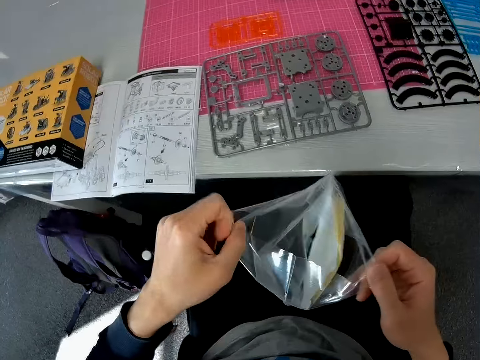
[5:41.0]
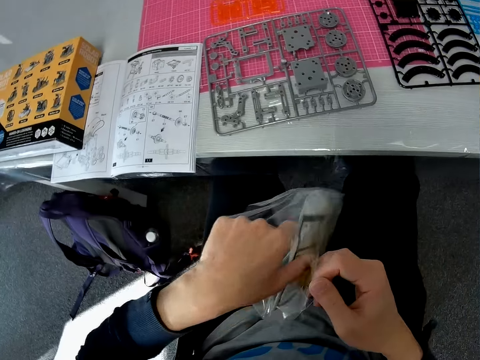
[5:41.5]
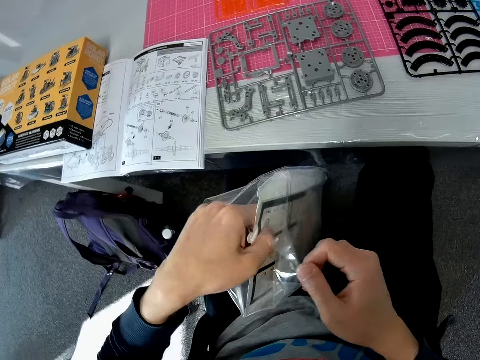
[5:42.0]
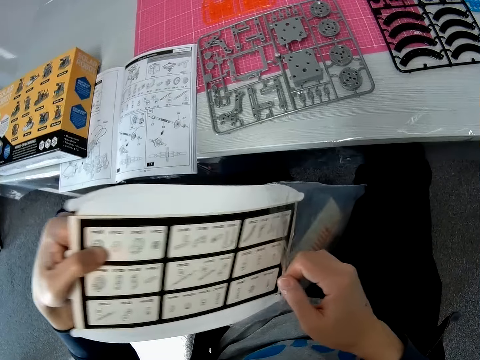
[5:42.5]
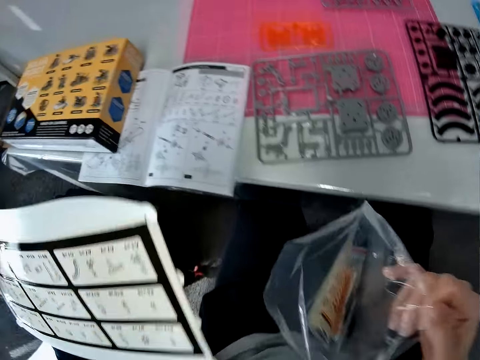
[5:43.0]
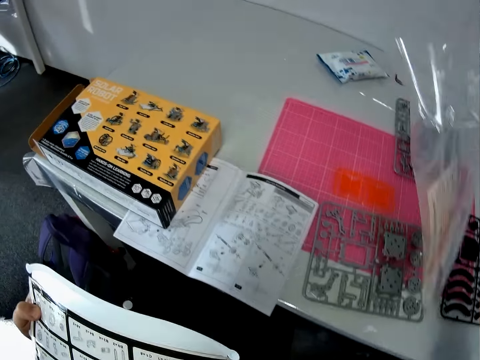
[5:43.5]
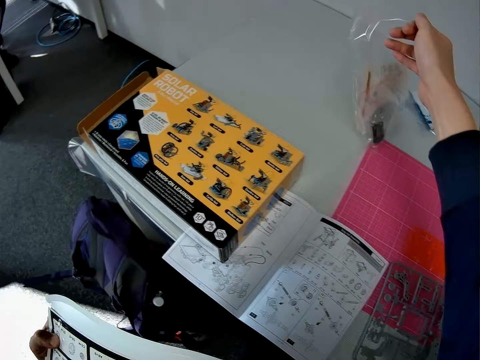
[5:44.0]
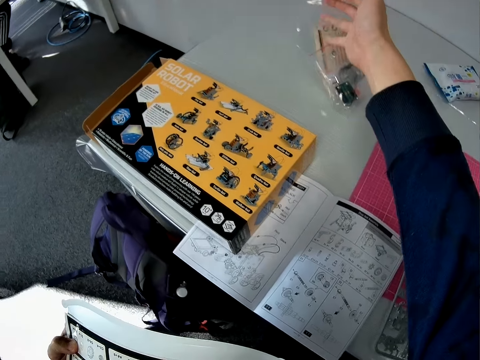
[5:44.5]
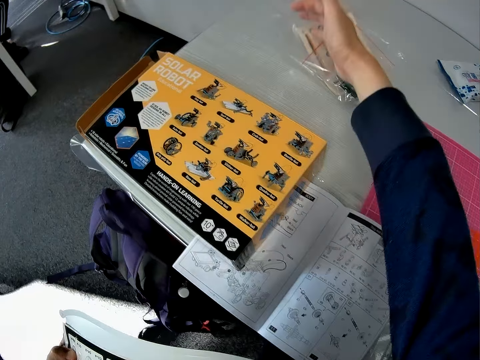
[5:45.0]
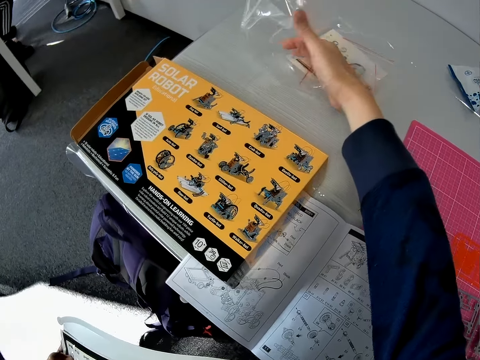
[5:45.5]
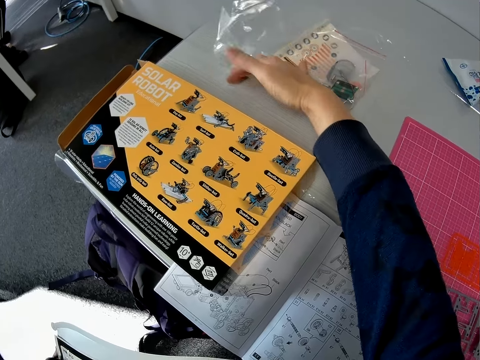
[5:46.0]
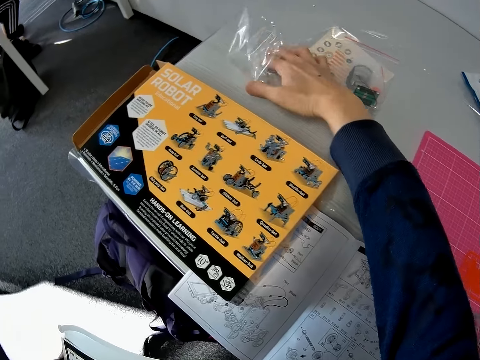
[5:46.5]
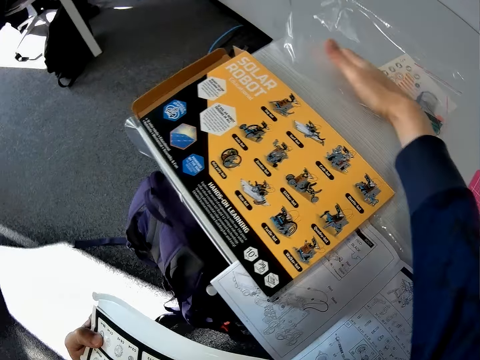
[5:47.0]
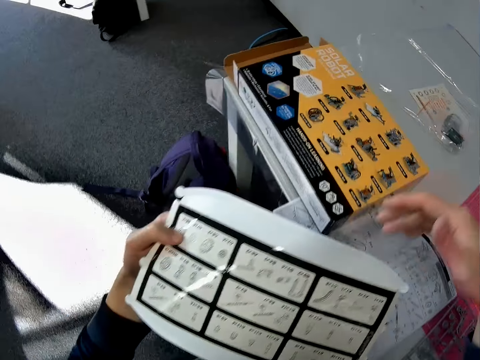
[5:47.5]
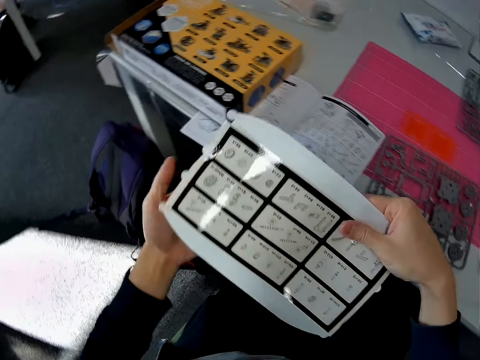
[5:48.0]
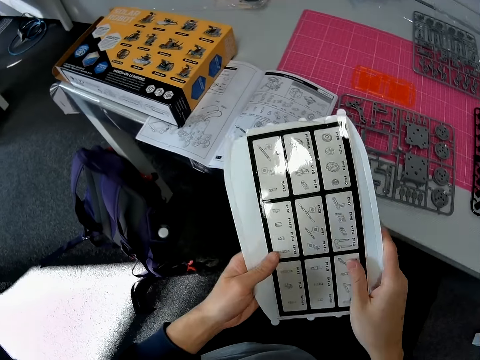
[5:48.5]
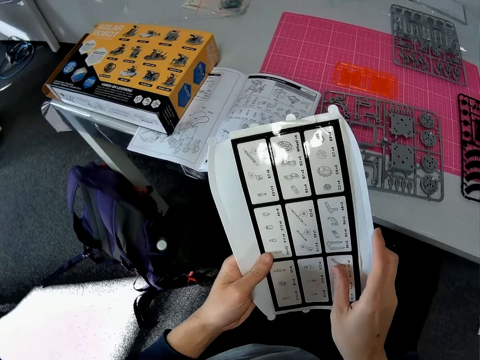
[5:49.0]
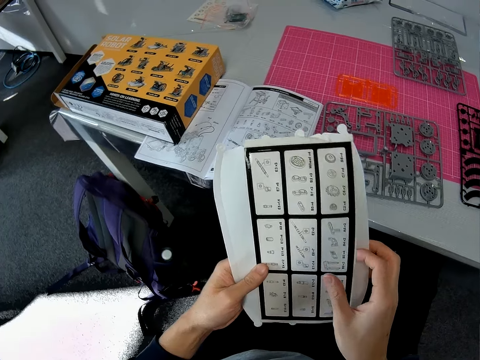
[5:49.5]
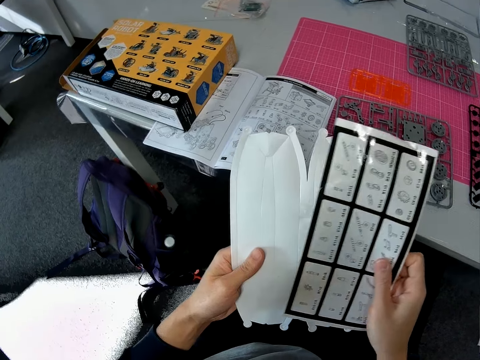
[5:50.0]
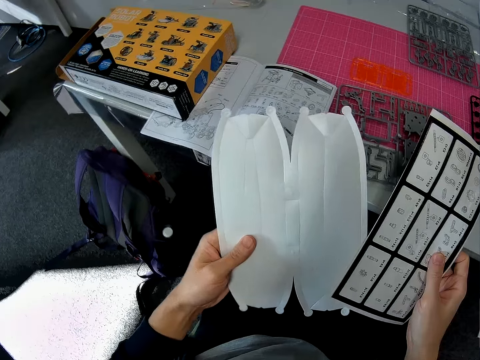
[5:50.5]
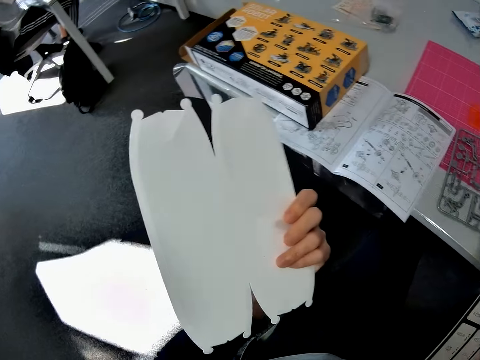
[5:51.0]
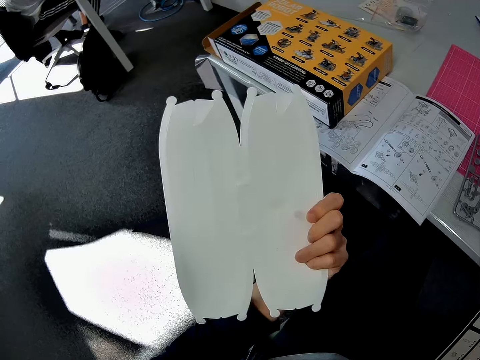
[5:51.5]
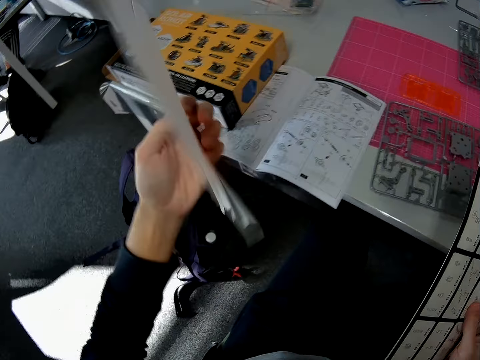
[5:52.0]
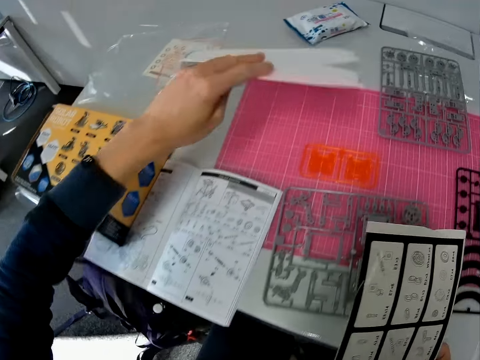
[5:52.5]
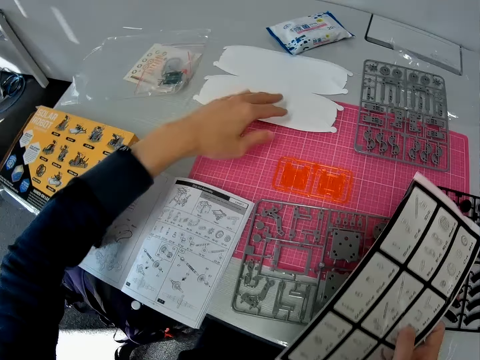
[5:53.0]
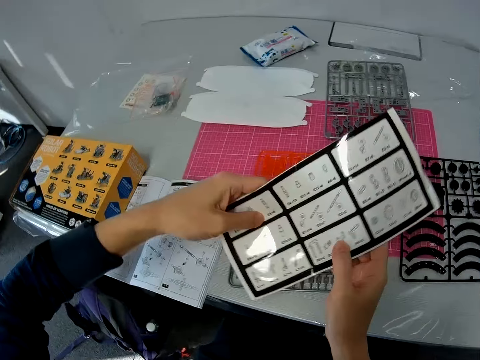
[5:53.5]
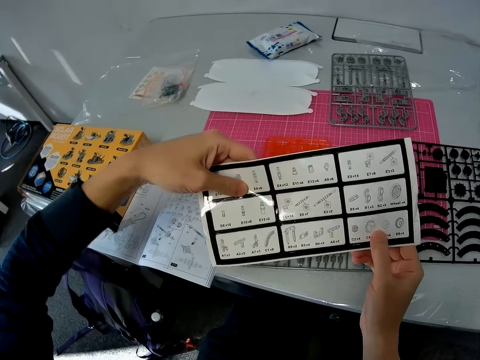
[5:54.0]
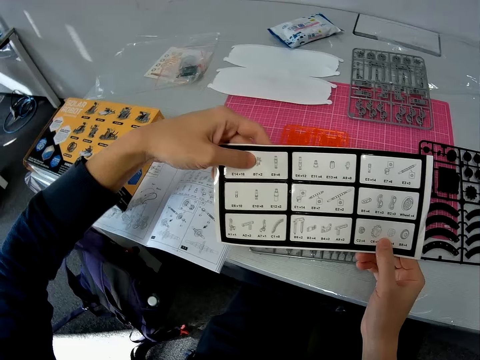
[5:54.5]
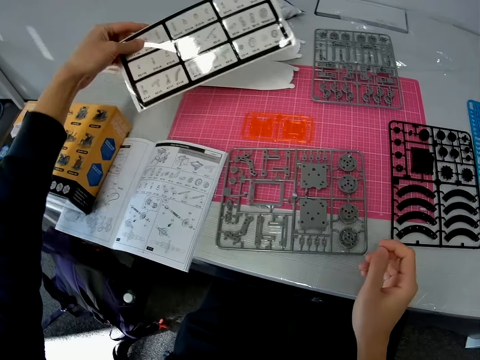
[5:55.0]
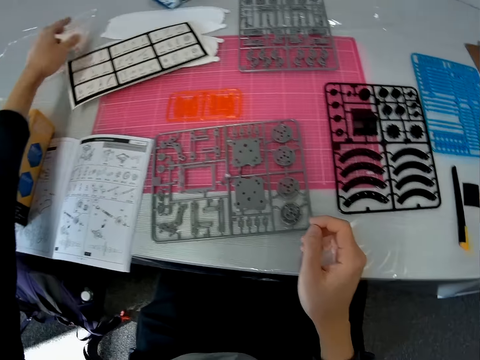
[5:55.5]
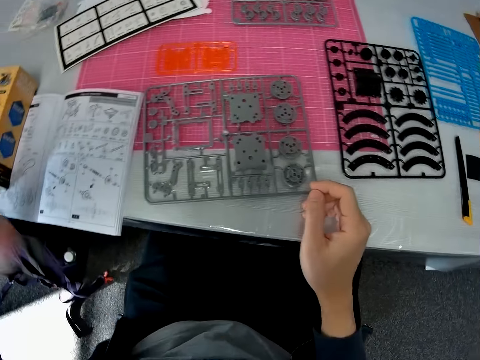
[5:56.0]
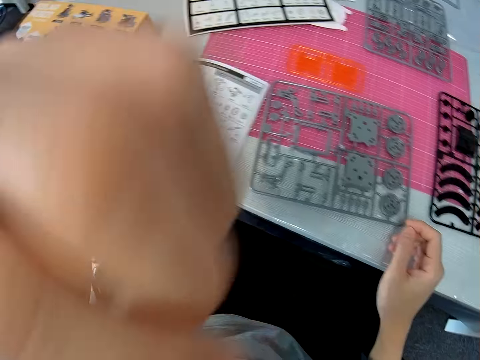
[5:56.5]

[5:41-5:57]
The camera wearer removes a piece of paper from the transparent tool paper. They put the transparent tool paper on the table. They flip the piece of paper on a hand. They put a piece of plastic paper on the table. They look at a piece of paper on a hand. They drop another piece of paper on the table.

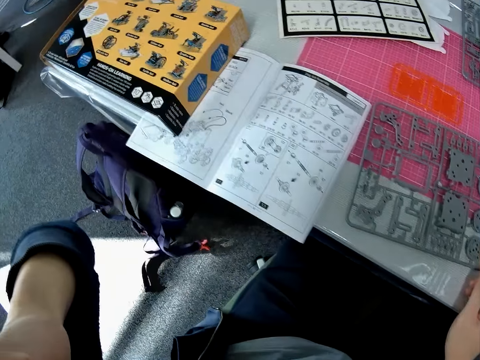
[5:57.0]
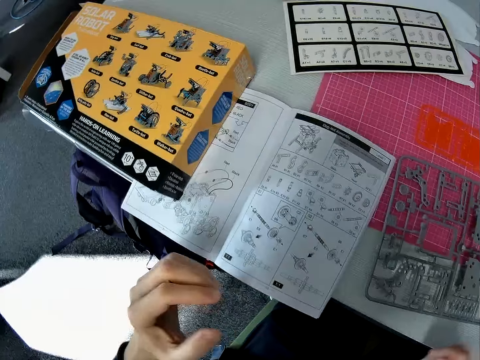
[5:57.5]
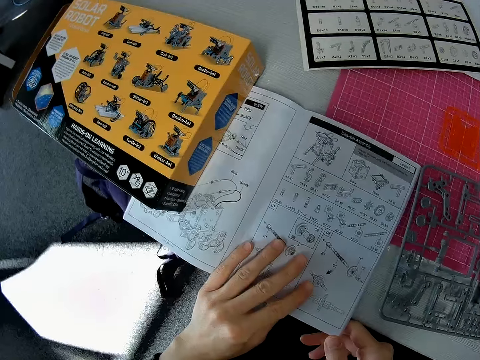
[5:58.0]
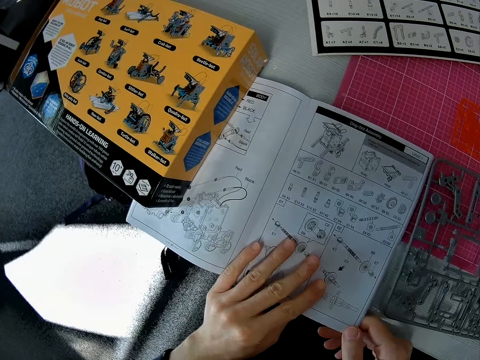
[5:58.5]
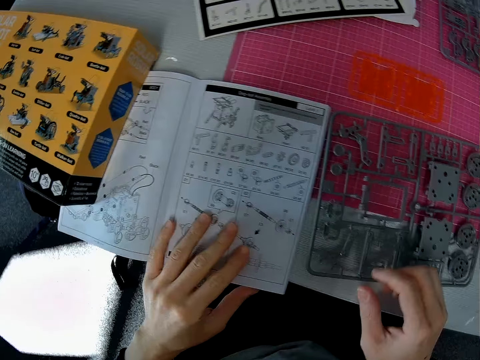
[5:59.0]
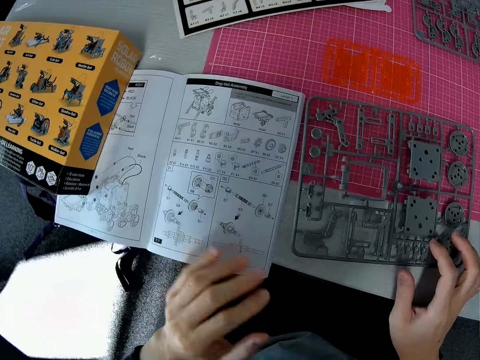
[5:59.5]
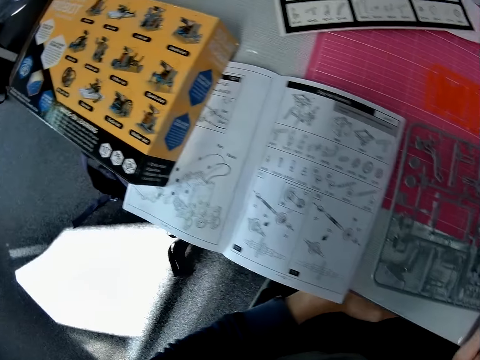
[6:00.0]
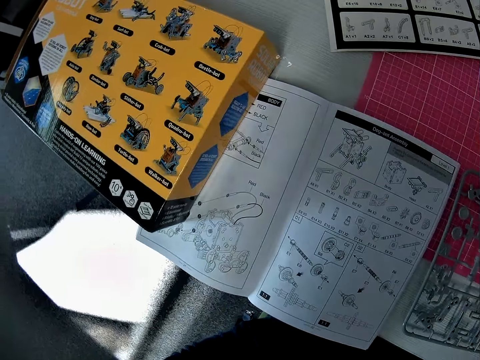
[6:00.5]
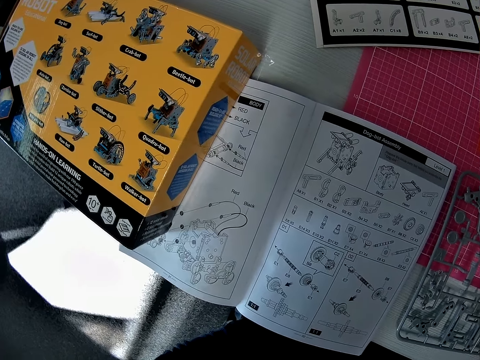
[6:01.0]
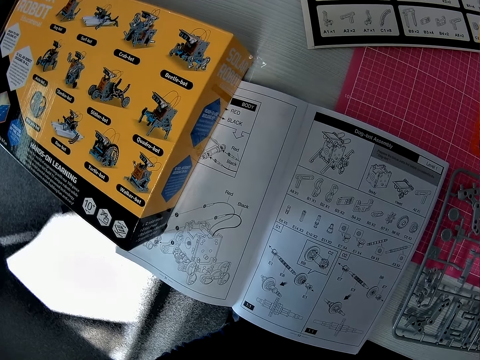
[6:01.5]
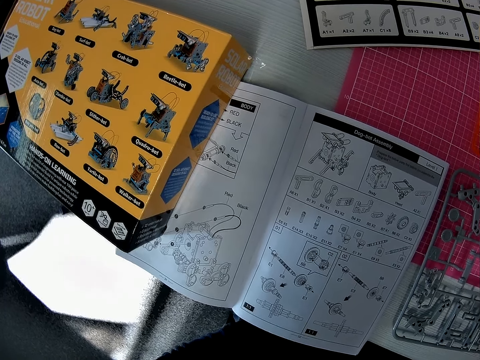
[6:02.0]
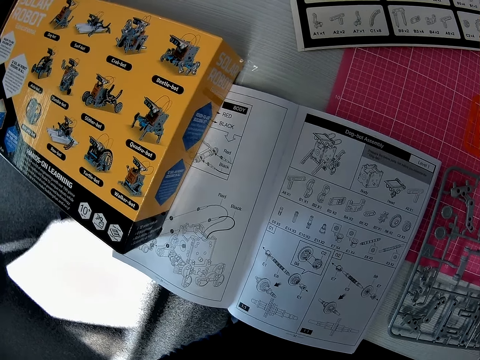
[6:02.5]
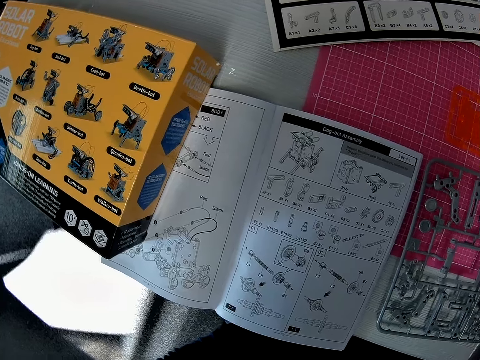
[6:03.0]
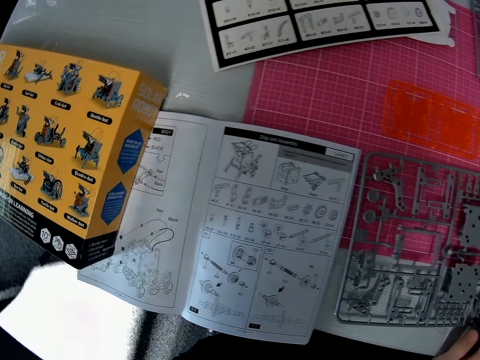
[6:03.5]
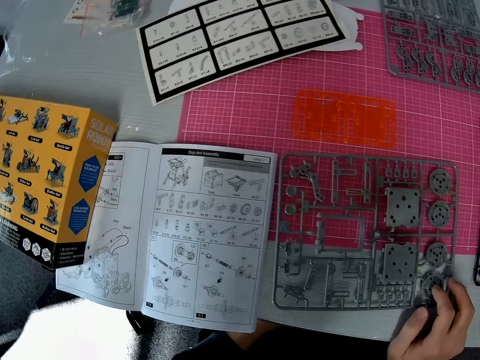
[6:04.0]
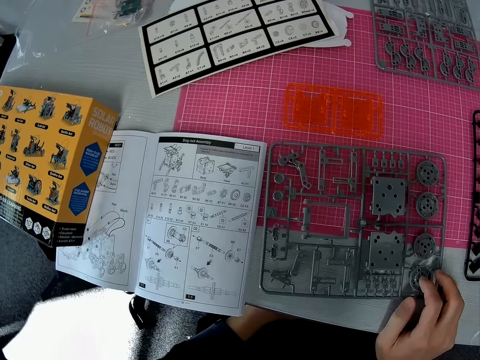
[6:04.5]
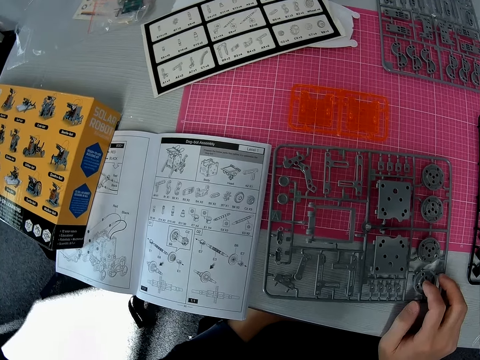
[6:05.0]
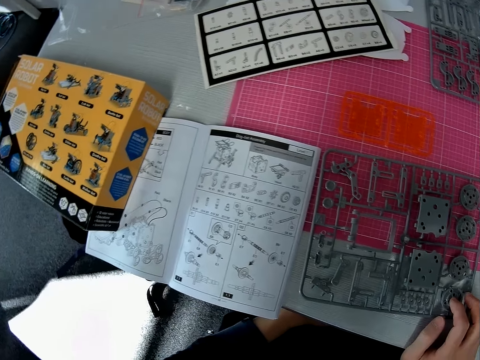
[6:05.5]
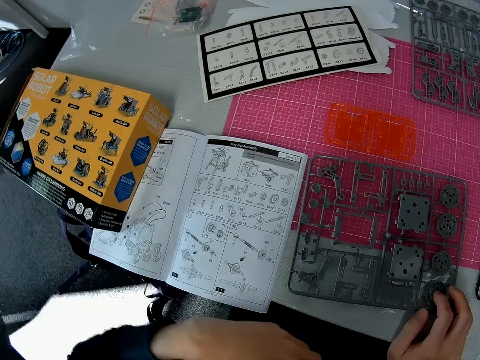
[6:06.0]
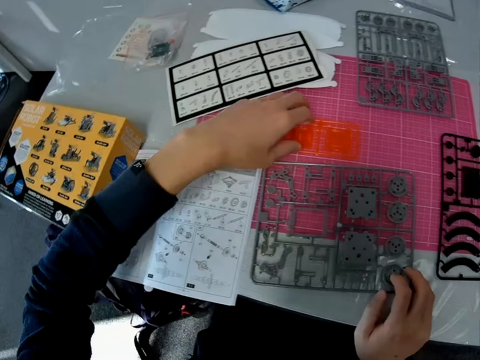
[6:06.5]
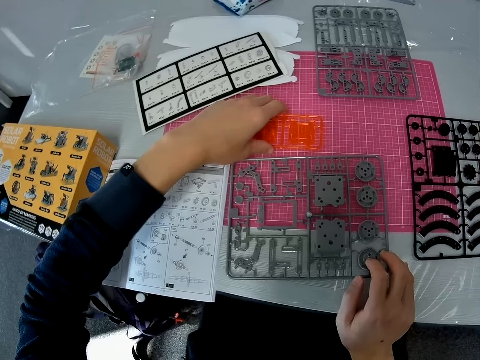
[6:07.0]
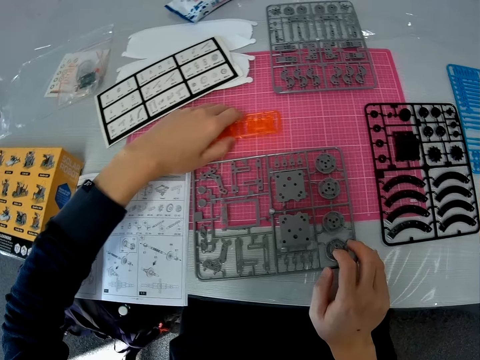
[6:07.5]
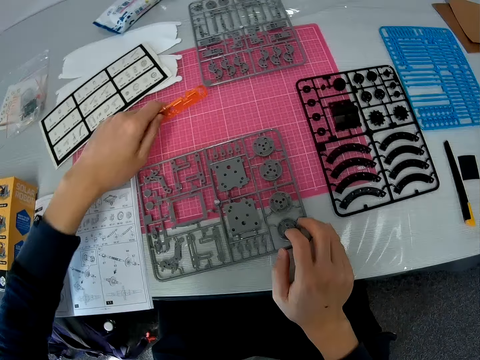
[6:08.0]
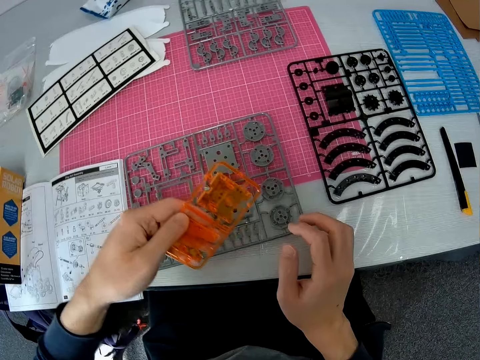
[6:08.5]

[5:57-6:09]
The camera wearer lifts up a hand. They move the solar robot book manual on the table. They look at the solar robot book manual on the table. They hold a solar robot model part on the table. They pick up the solar robot model part from the table.
